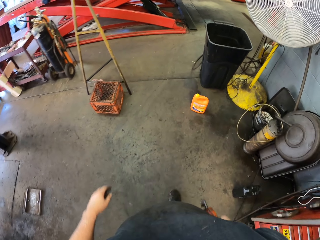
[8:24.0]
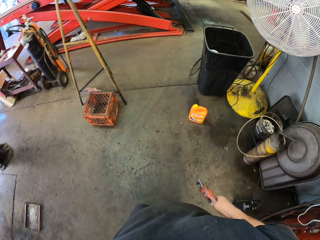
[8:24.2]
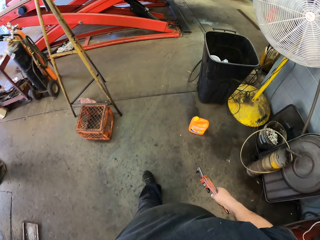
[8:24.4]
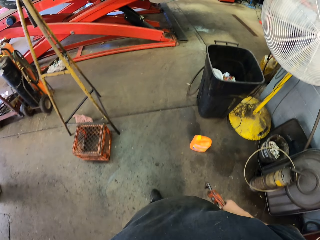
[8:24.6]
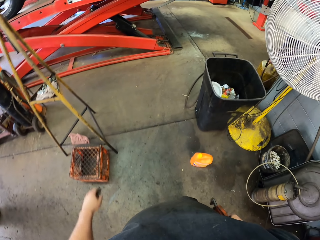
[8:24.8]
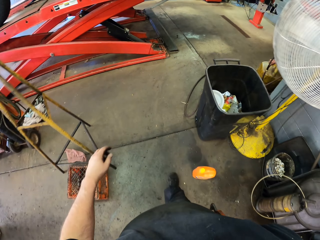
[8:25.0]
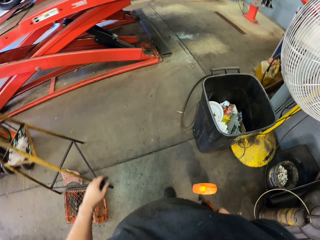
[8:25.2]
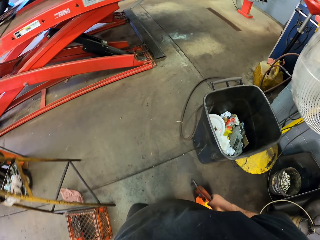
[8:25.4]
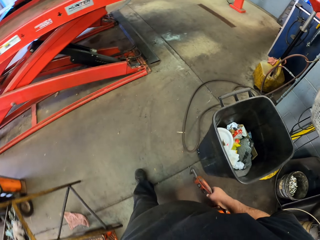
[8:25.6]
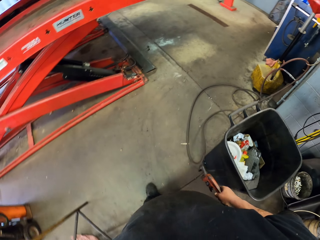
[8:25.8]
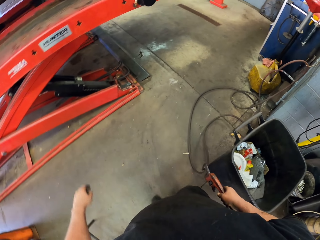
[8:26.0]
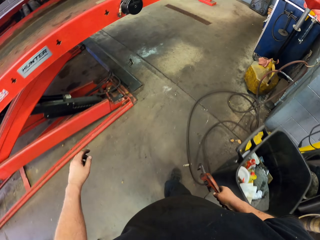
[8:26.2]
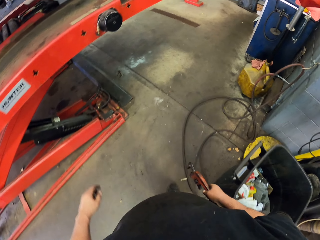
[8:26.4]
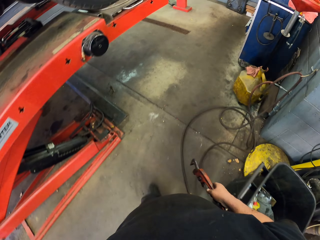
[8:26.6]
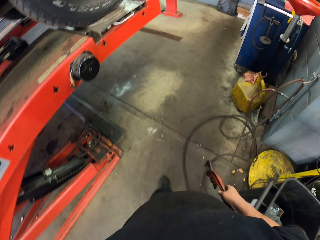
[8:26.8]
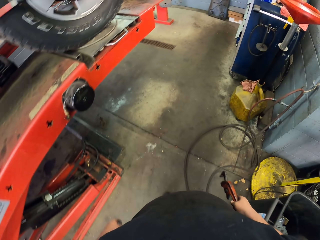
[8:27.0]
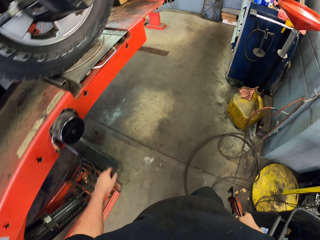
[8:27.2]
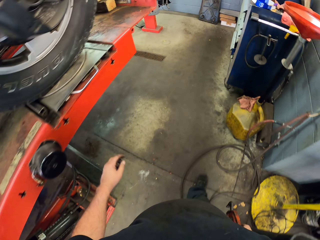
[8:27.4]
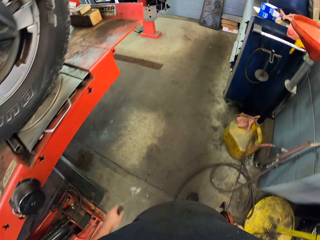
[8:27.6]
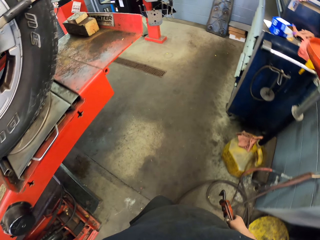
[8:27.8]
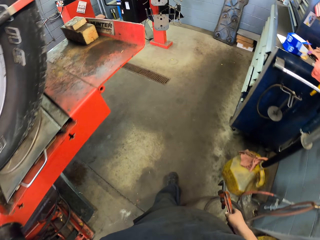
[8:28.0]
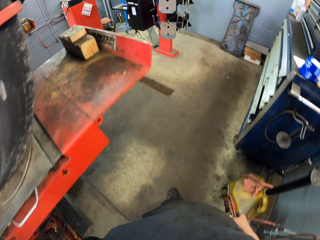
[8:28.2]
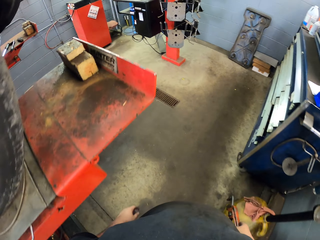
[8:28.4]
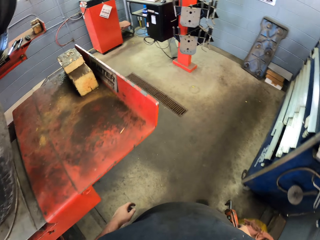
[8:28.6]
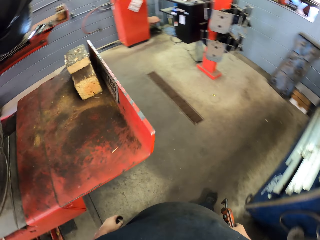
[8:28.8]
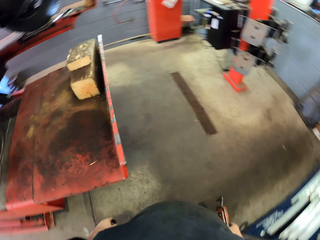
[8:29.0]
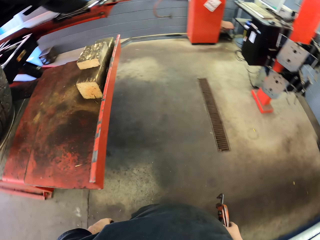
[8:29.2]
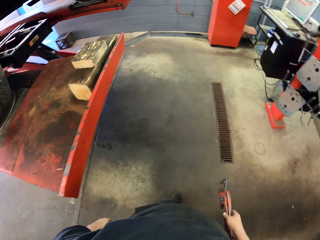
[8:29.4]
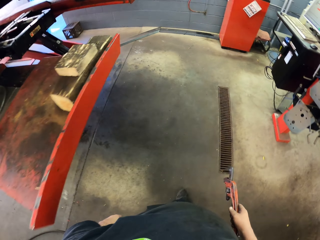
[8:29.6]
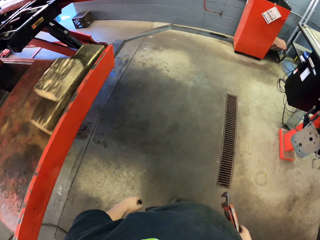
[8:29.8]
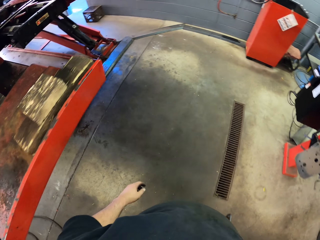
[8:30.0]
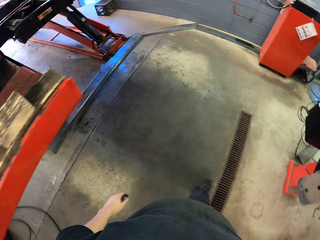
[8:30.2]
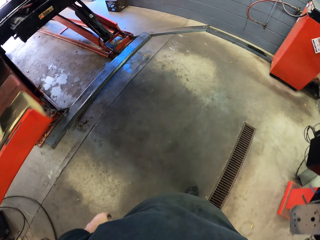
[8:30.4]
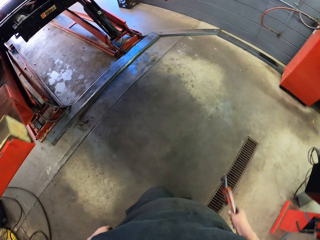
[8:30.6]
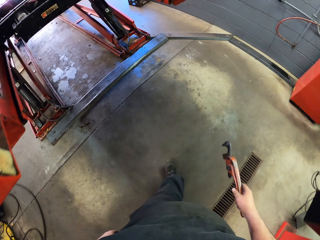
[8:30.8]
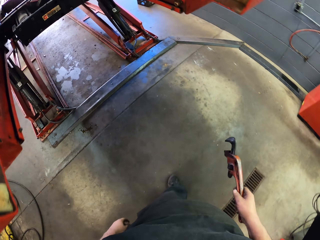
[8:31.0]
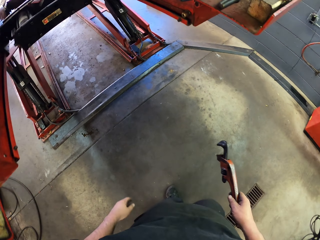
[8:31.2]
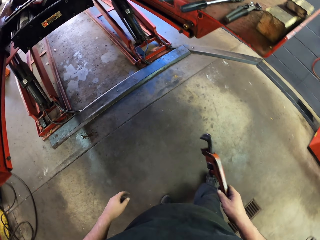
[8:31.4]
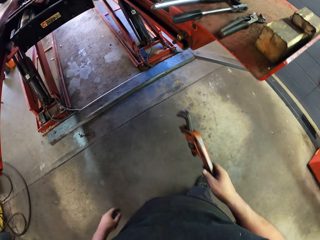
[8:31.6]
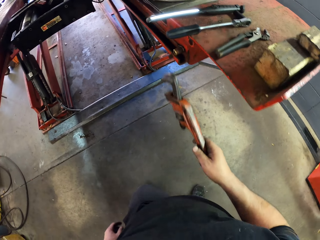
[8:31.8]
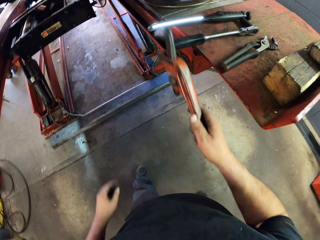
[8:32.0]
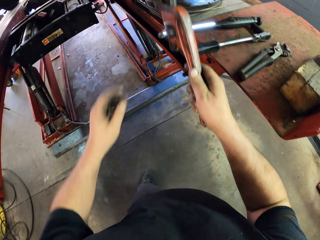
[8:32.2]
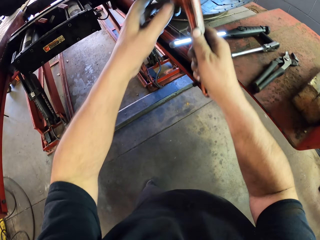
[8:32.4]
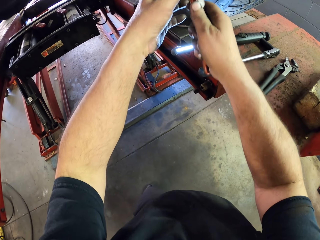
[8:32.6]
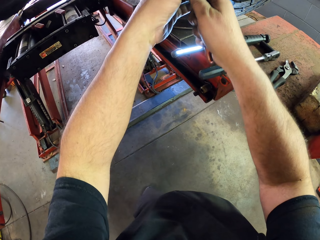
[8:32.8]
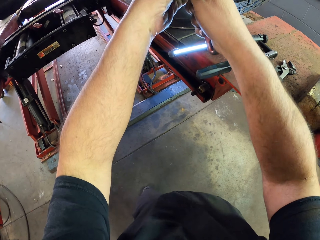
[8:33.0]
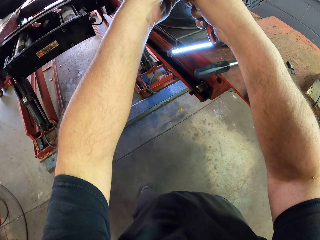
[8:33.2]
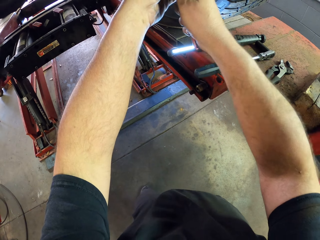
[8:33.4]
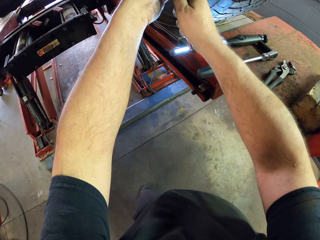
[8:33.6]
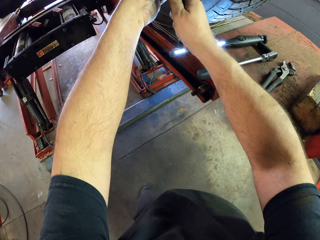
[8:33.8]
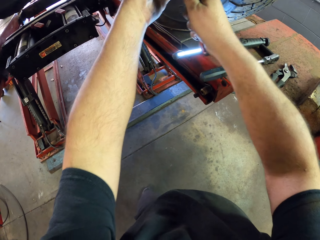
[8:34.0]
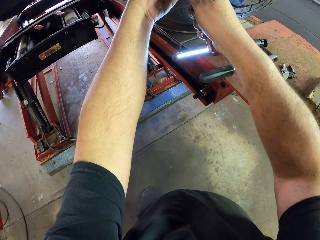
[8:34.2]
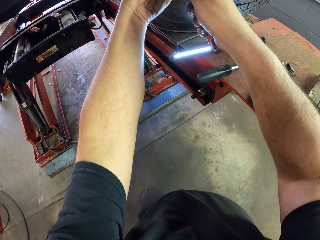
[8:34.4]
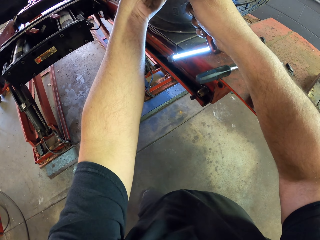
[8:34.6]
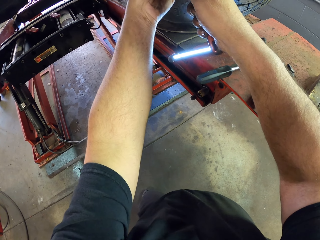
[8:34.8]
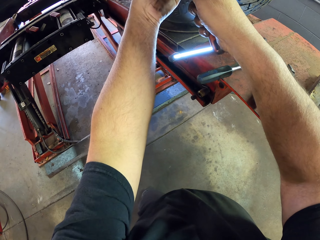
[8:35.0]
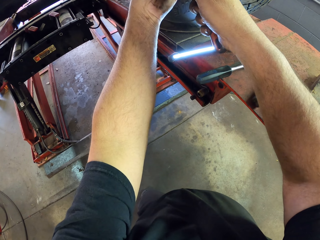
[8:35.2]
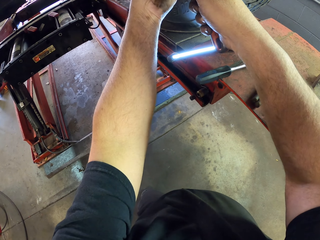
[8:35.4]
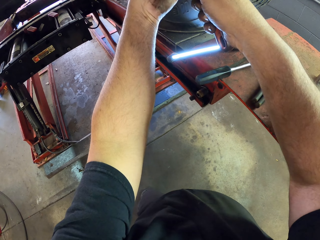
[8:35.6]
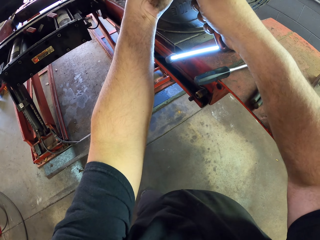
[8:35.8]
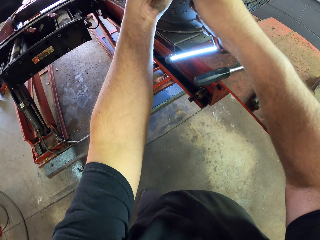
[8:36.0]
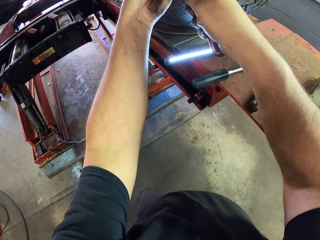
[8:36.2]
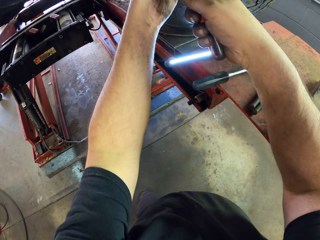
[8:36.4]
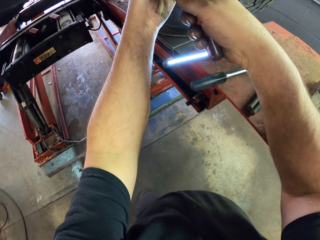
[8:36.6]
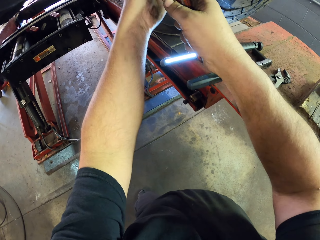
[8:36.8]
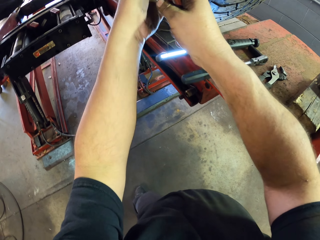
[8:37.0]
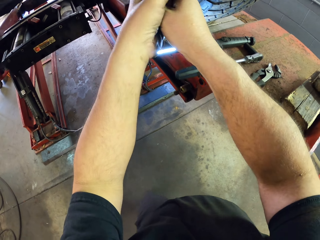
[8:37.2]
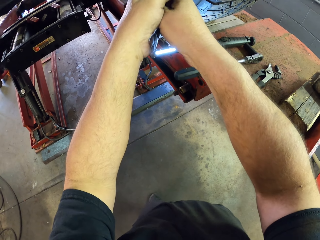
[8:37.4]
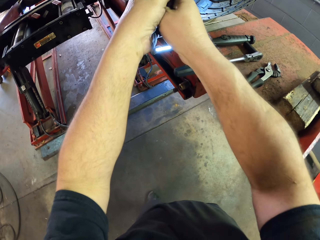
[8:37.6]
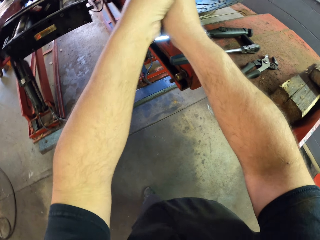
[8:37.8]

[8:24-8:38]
The camera wearer tilts the car axle with the pipe wrench. They fix the car.

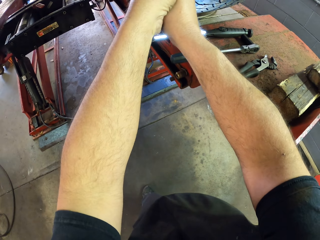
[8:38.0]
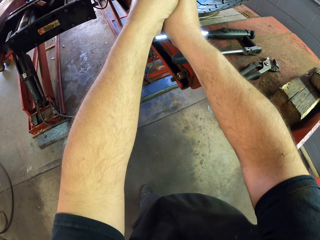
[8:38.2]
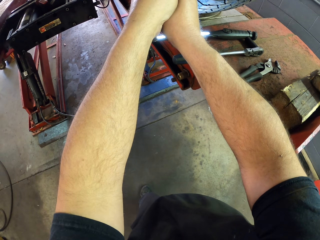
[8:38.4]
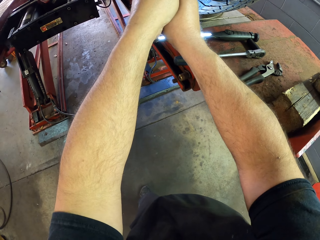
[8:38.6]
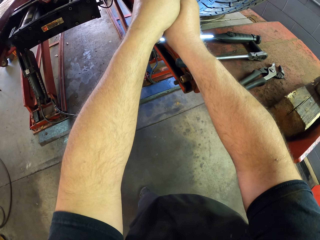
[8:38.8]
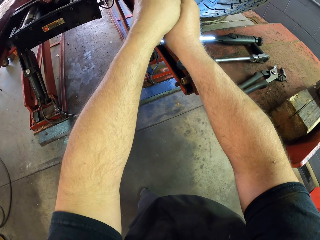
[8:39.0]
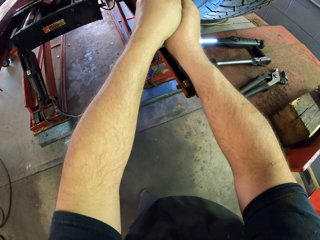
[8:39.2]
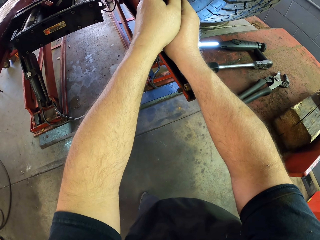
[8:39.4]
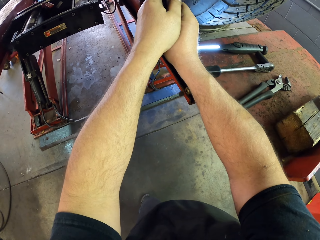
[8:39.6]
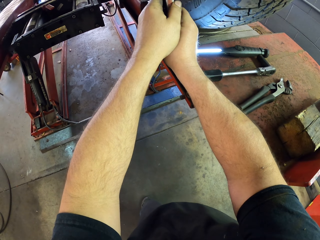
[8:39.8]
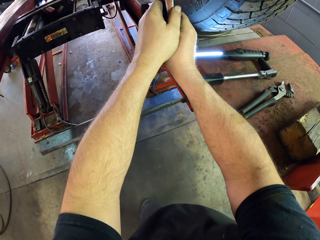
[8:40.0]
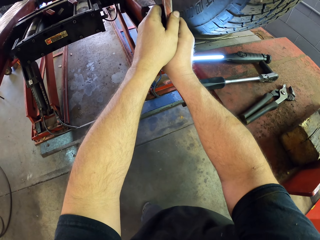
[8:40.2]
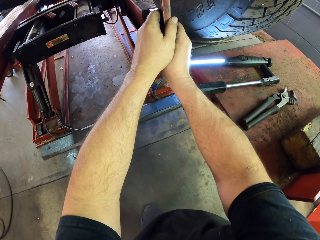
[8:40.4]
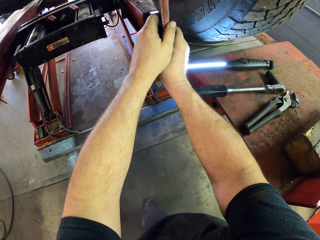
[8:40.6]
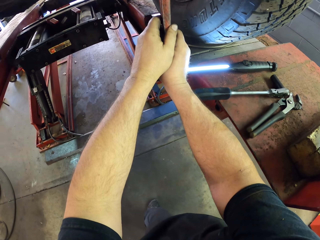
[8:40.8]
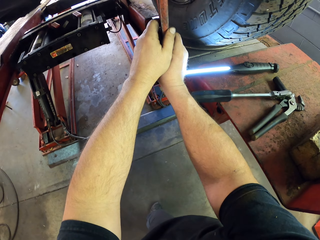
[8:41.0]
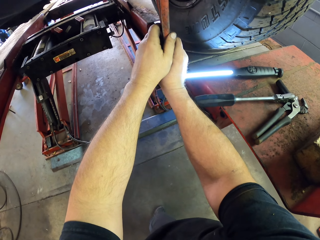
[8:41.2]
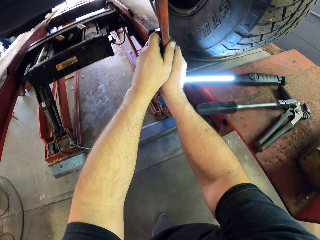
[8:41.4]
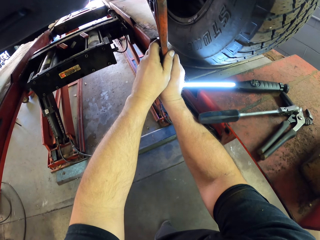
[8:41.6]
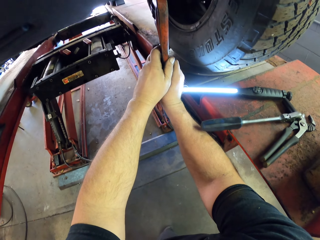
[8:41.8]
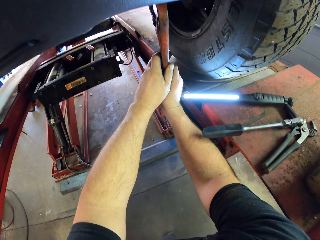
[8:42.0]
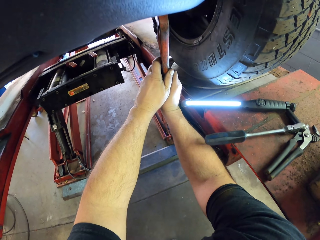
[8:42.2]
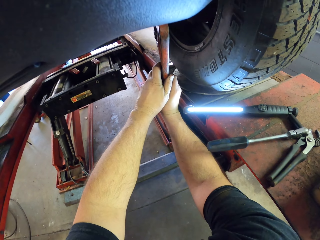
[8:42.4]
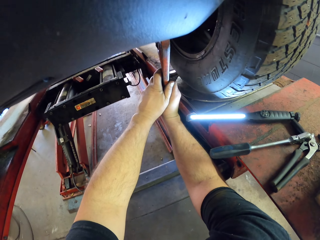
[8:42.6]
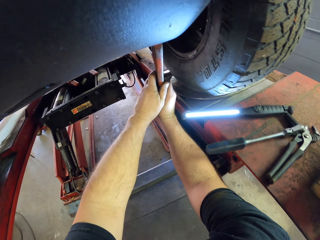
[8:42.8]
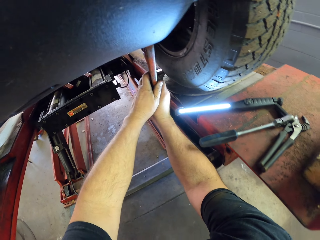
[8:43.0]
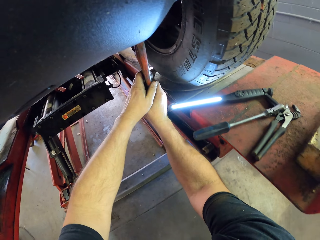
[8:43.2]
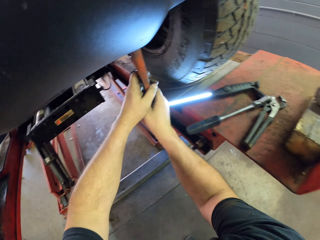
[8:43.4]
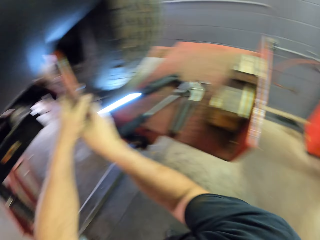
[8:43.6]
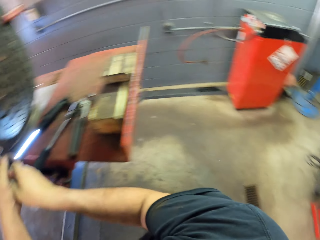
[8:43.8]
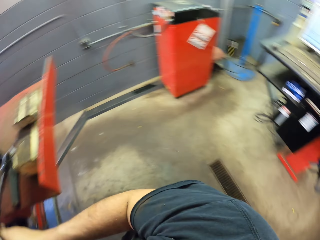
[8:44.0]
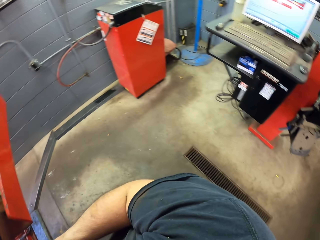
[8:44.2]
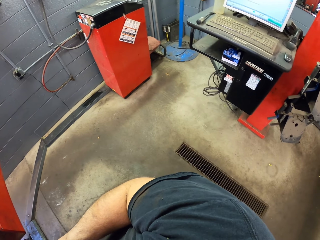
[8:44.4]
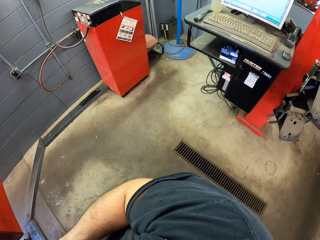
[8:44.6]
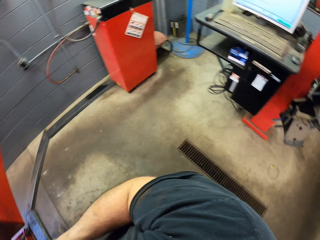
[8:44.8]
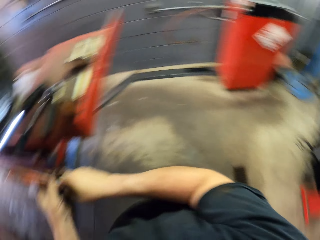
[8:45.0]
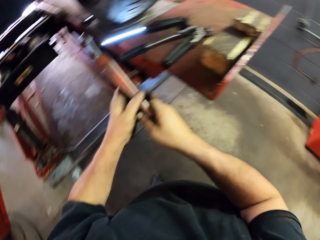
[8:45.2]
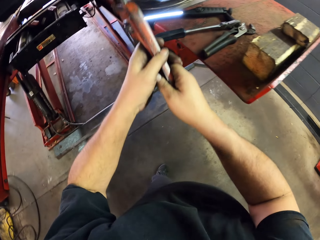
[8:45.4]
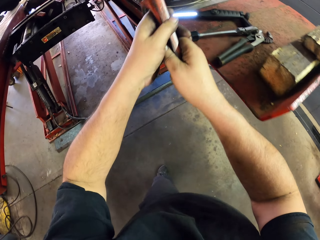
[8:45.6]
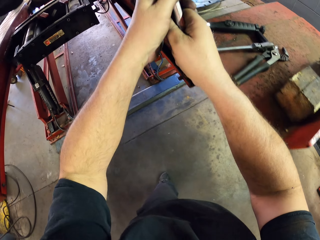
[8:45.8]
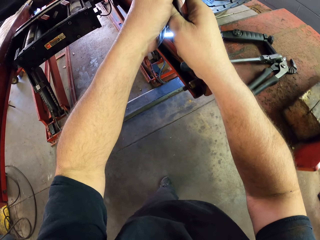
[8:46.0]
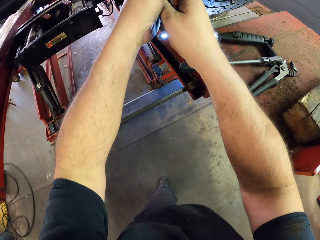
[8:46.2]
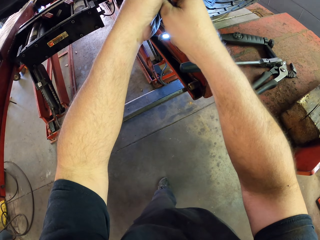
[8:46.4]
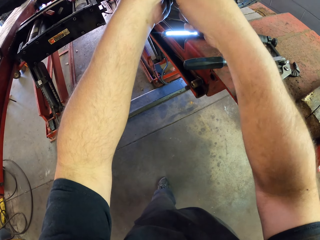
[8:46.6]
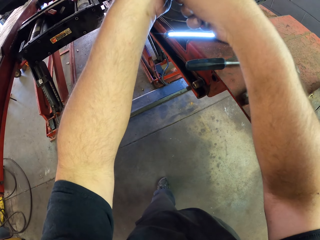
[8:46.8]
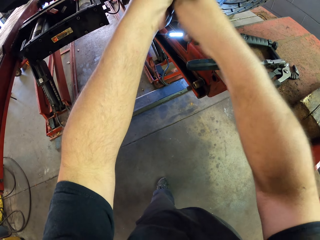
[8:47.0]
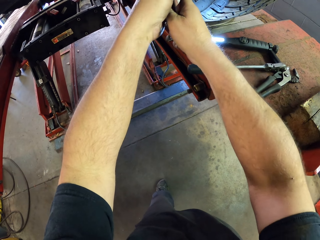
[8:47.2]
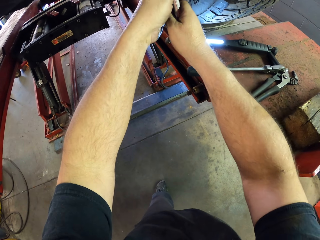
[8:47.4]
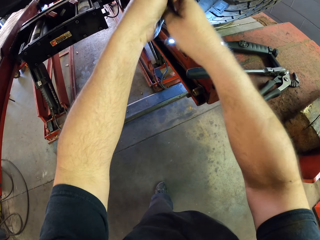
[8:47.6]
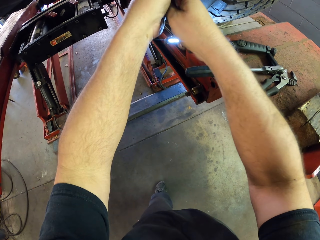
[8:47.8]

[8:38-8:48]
The camera wearer looks at the computer. They tilt the car axle with the pipe wrench.
